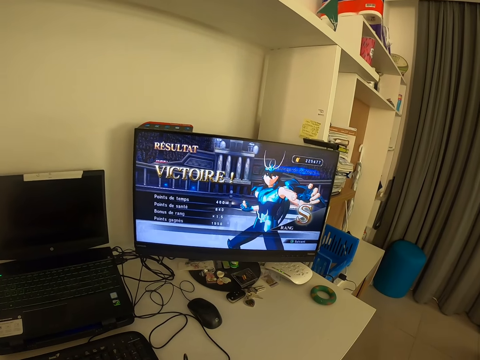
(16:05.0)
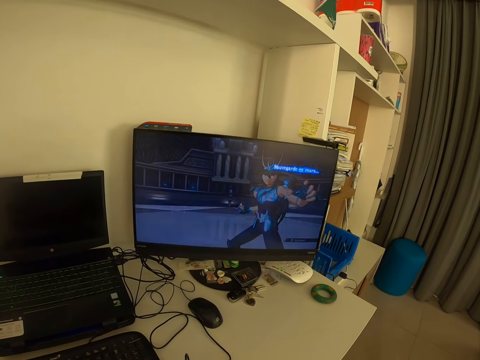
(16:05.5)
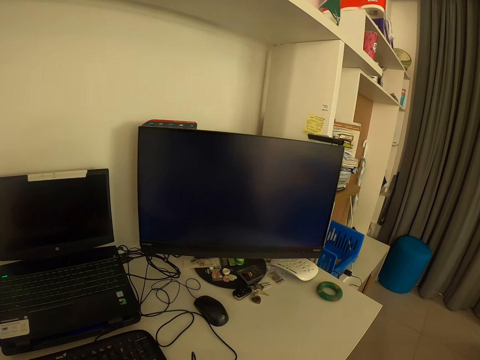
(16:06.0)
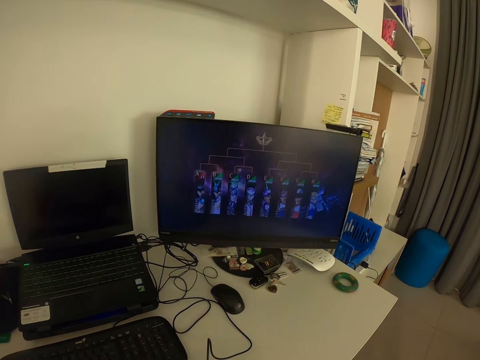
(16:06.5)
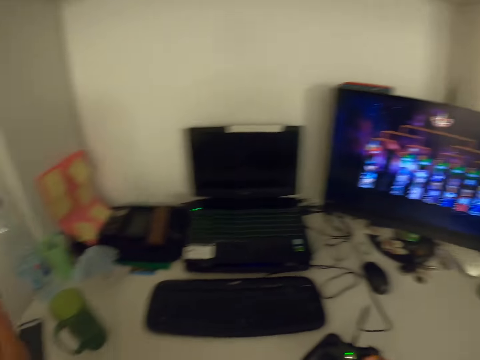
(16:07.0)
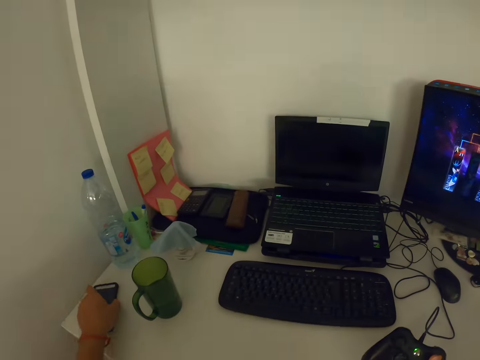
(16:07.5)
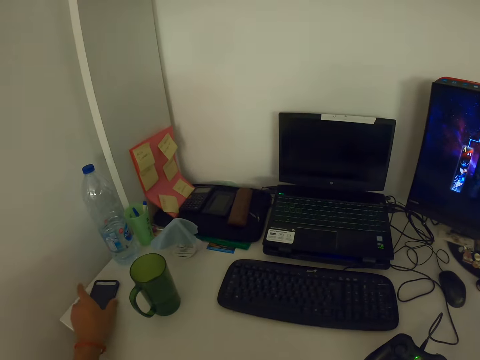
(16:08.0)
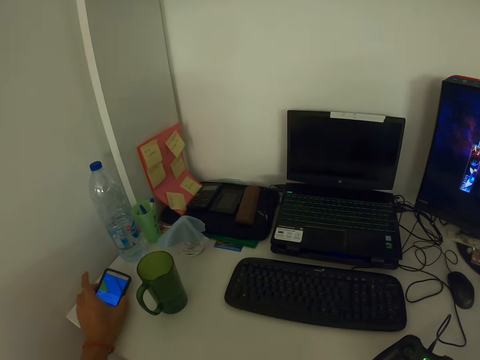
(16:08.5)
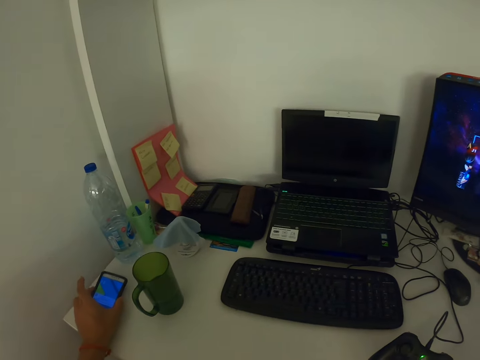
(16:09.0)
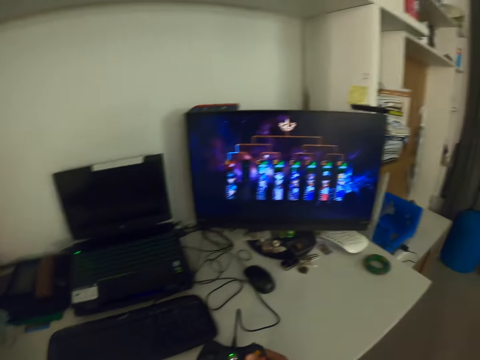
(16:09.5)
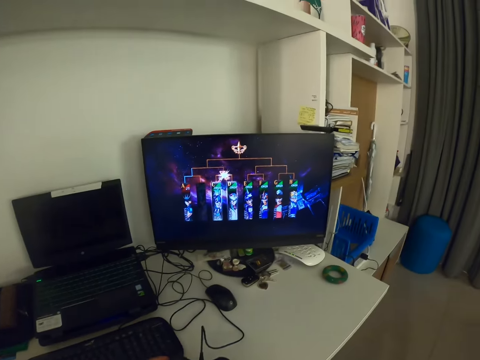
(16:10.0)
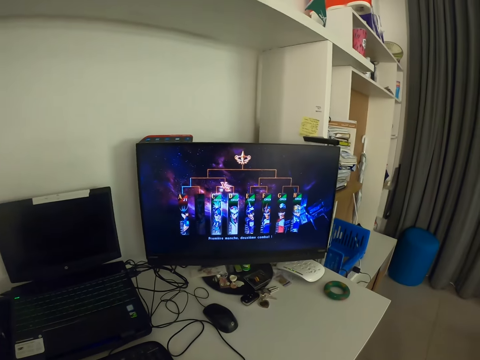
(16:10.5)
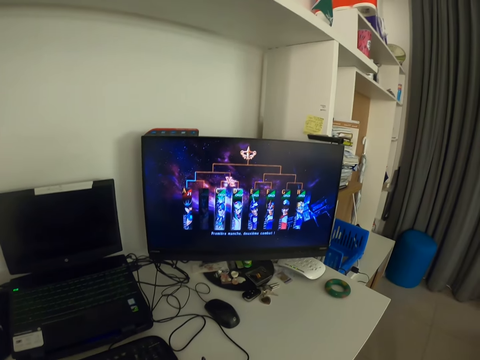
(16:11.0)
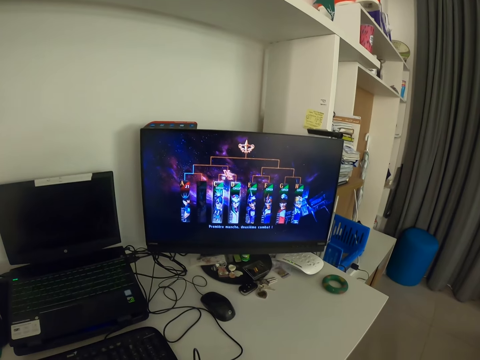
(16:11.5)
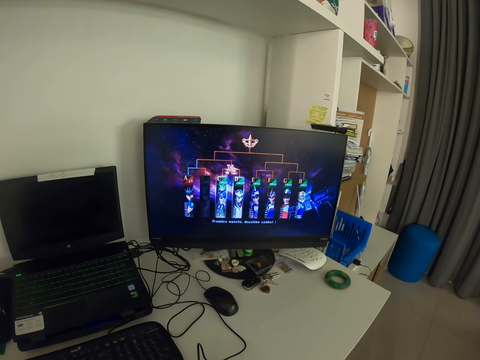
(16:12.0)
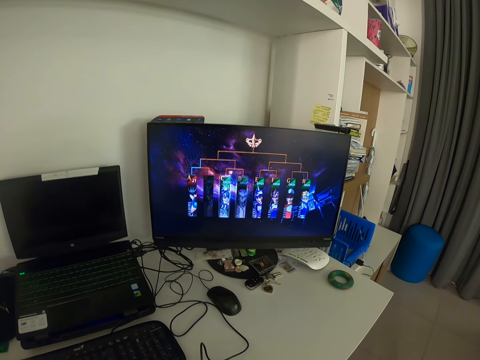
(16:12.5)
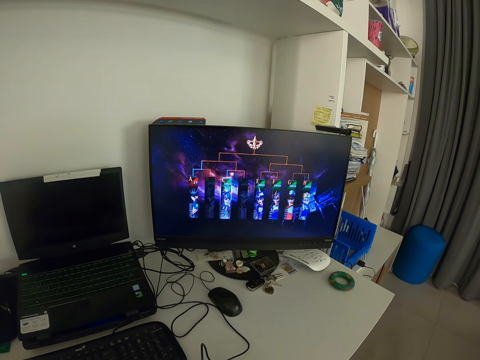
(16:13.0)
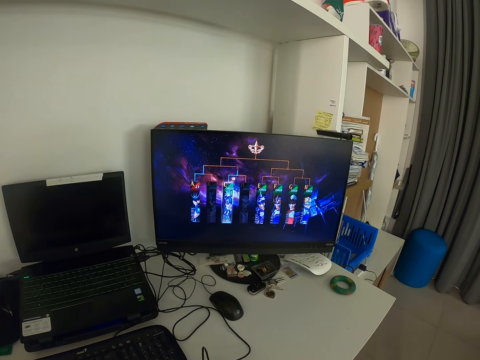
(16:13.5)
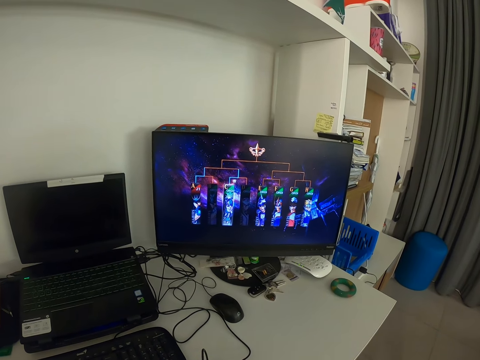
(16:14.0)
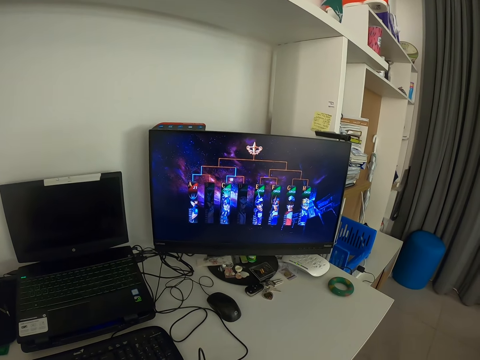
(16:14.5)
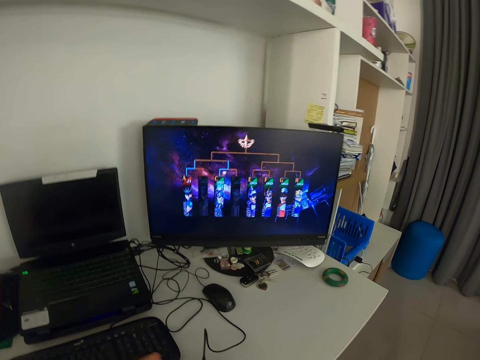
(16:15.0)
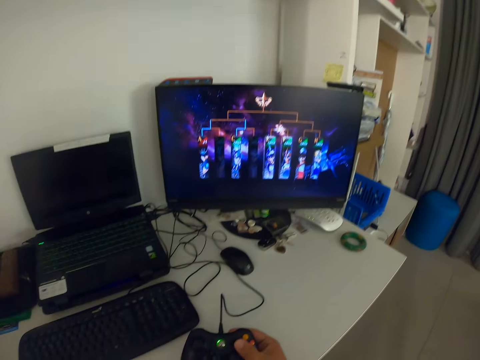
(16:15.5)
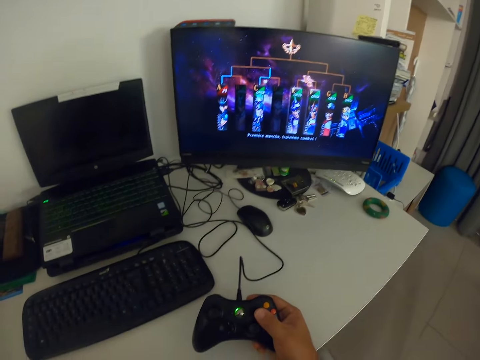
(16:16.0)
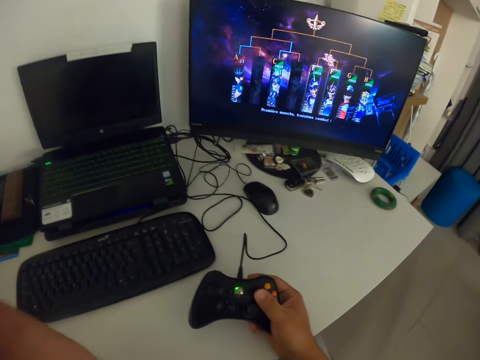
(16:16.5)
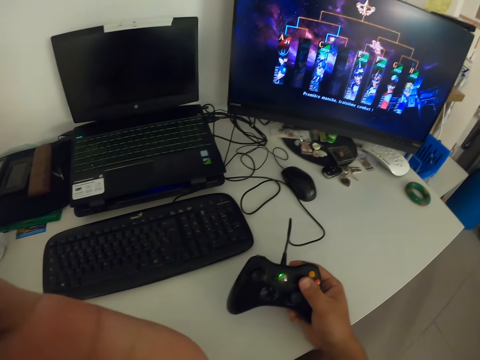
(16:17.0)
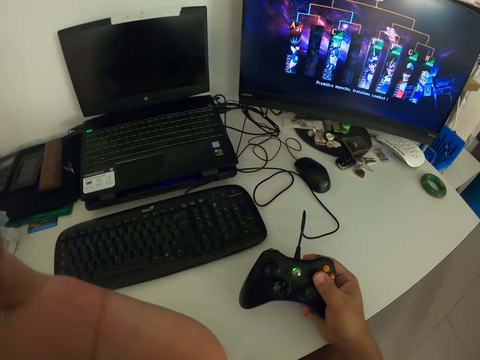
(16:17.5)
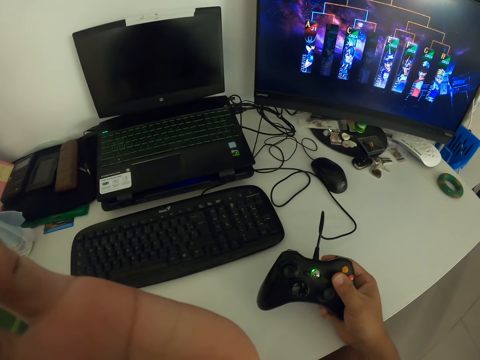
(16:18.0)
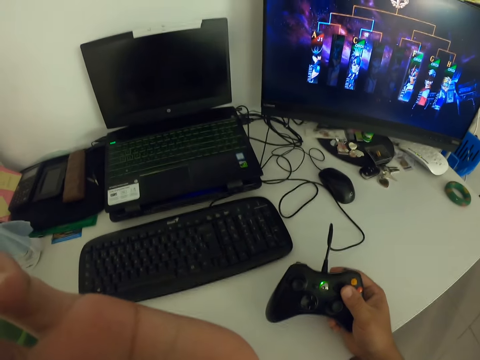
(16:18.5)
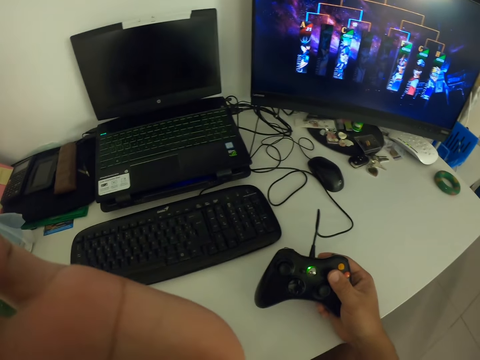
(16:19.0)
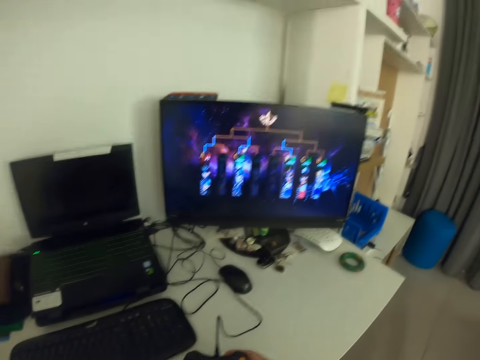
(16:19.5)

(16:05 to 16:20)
The camera wearer holds a phone. He touches the phone with his left hand. He operates the phone with his left hand. He holds the game pad with his left hand. He places his left hand on the game pad. He looks at the monitor. He scratches his face. He touches something.

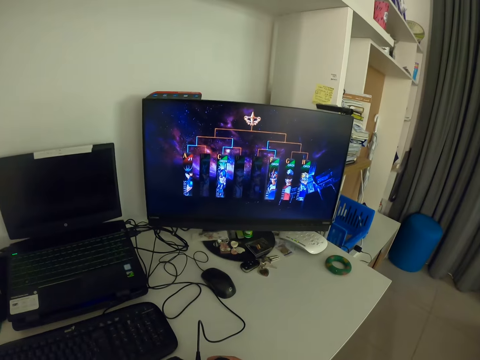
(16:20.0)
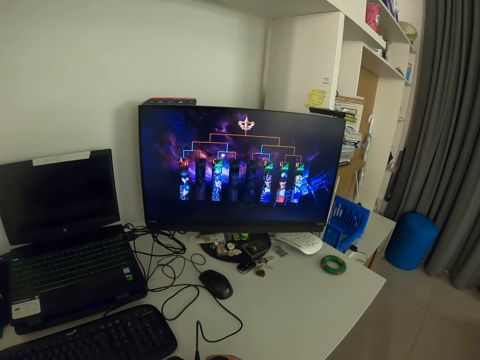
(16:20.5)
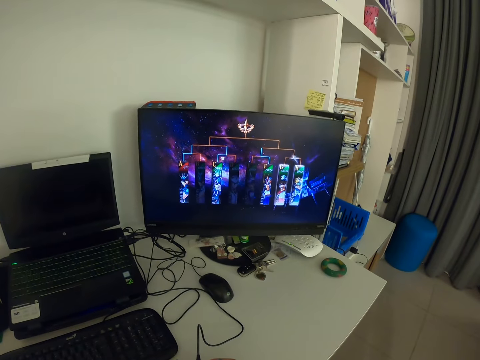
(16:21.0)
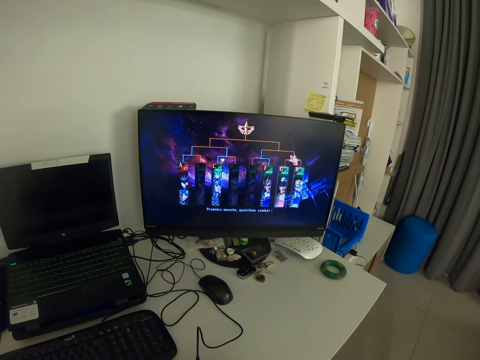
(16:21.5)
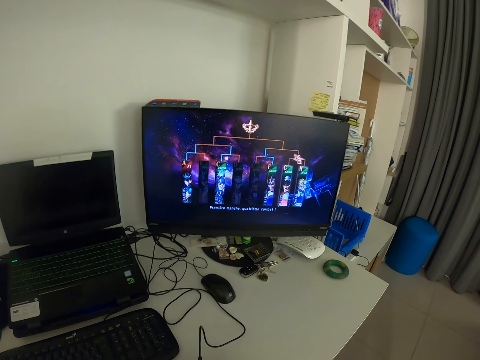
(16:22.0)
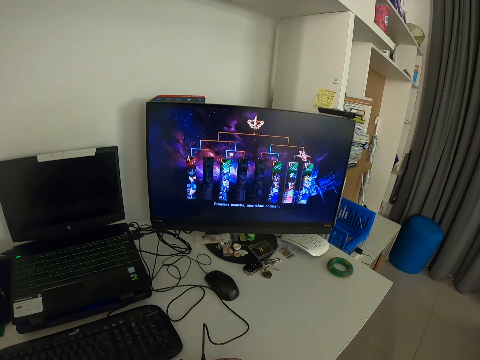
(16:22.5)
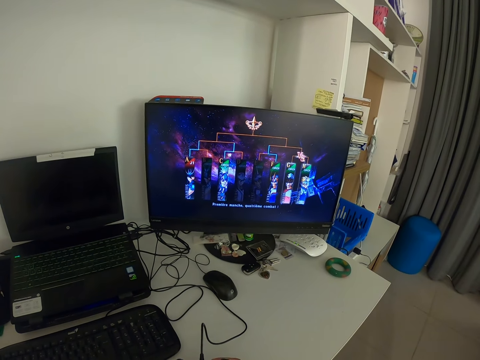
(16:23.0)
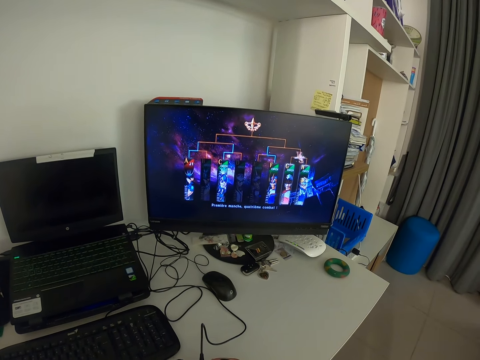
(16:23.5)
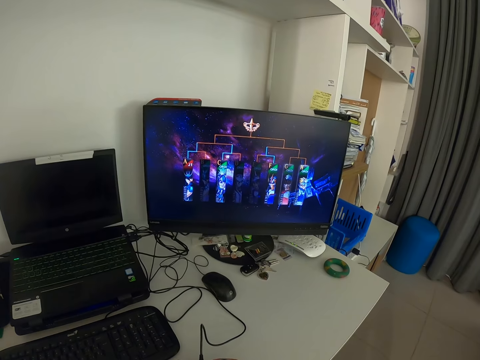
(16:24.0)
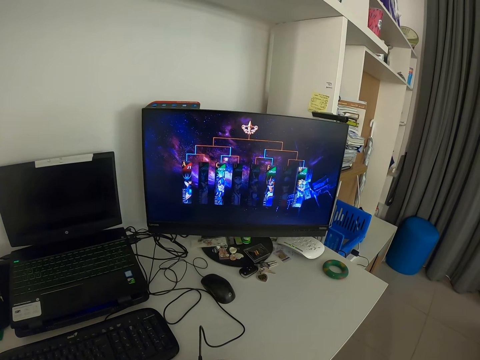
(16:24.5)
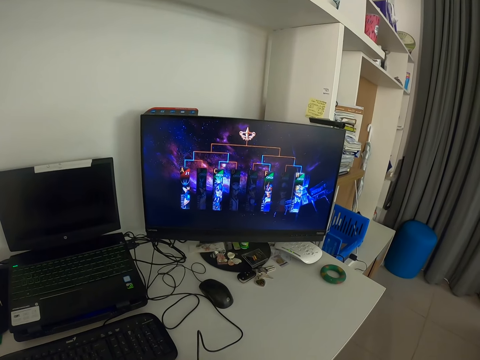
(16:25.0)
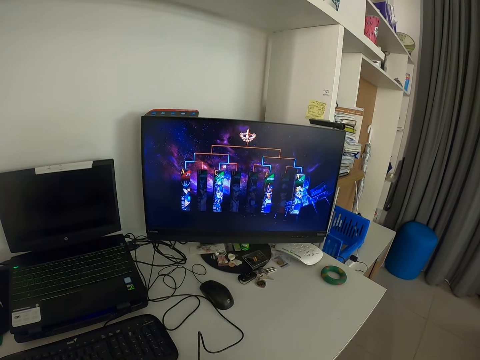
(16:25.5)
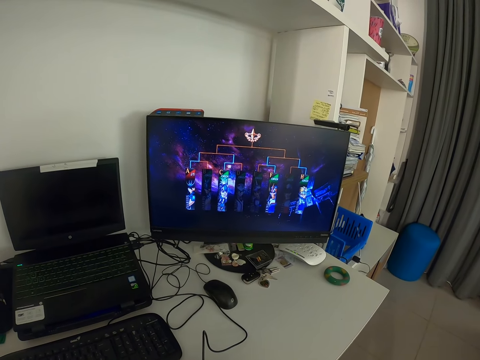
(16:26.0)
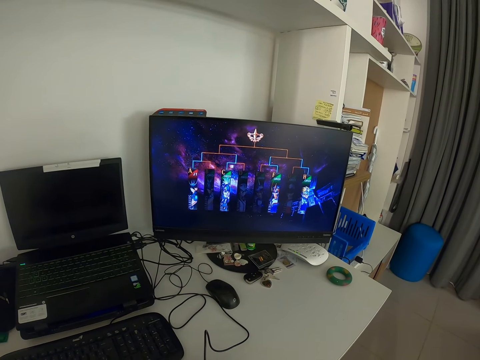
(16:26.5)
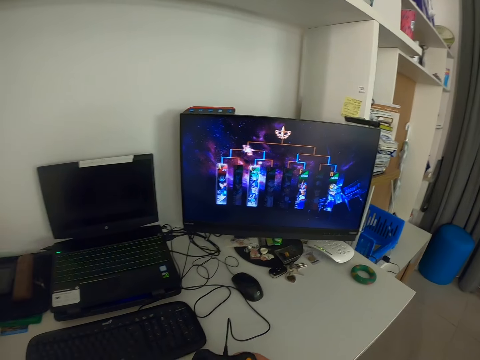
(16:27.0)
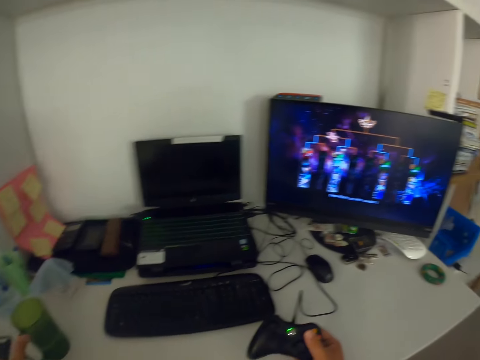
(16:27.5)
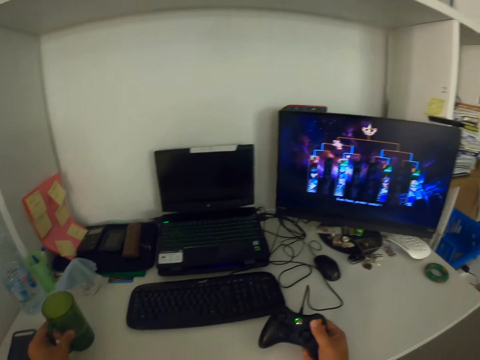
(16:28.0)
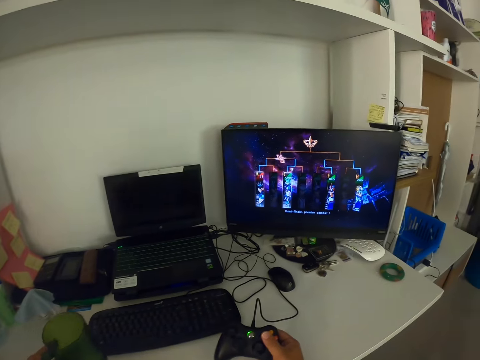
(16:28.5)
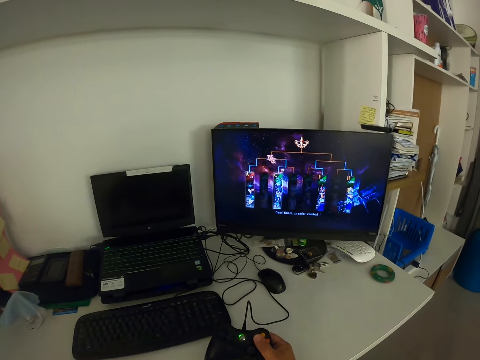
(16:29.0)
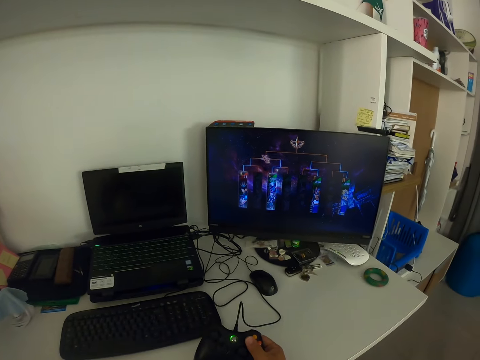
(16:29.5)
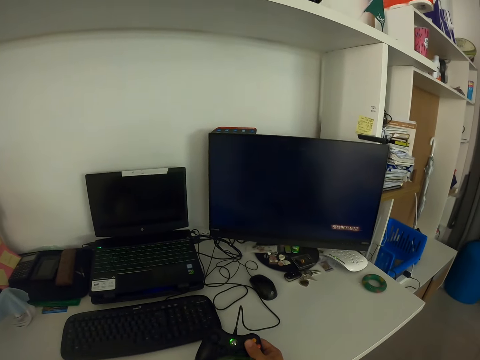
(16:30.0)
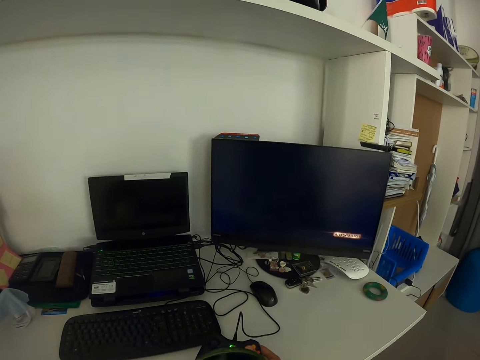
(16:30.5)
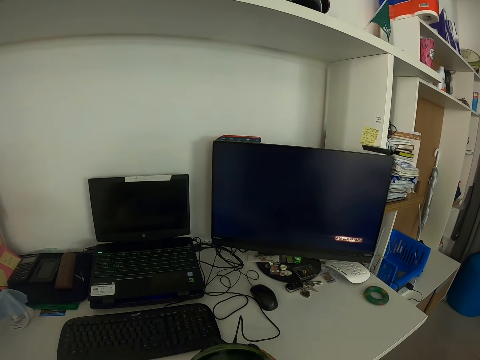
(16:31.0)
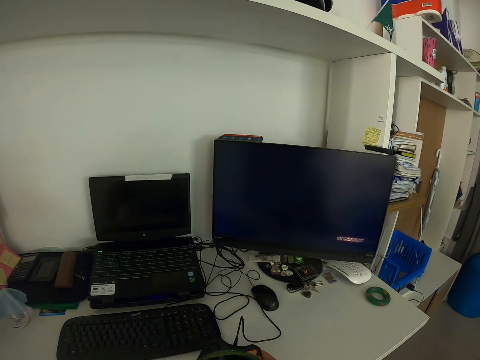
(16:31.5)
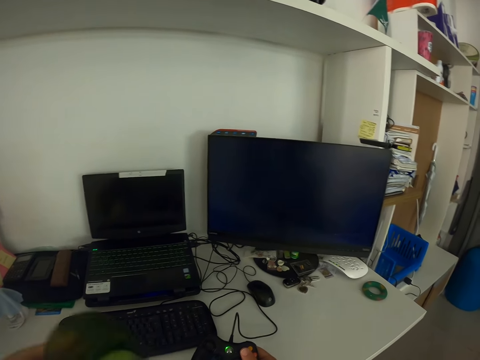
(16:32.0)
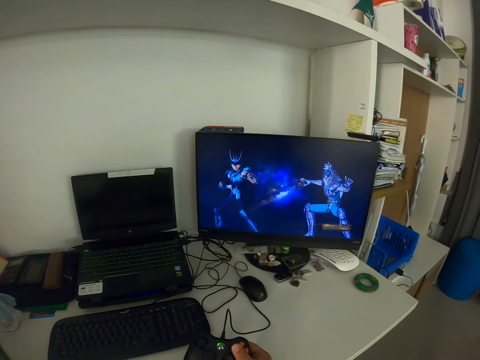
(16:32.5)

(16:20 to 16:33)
The camera wearer looks at the monitor. He picks up a cup from the table with his left hand. He moves the cup towards himself. He drinks from the cup. He looks at the monitor. He puts the cup on the table.
